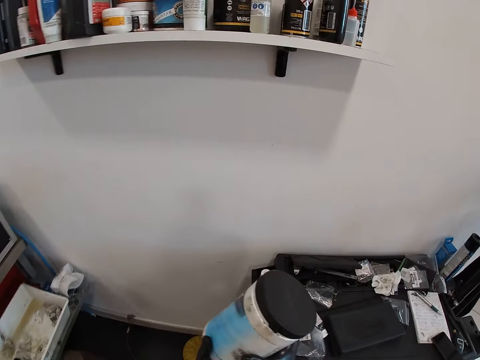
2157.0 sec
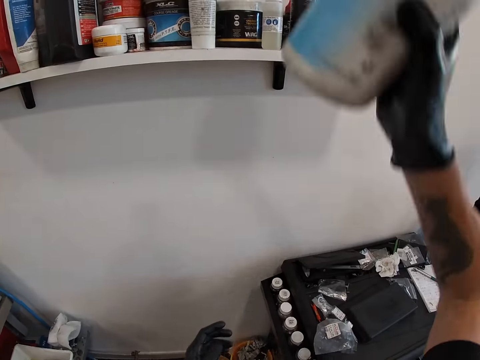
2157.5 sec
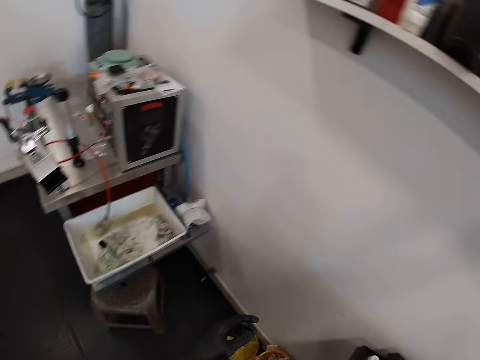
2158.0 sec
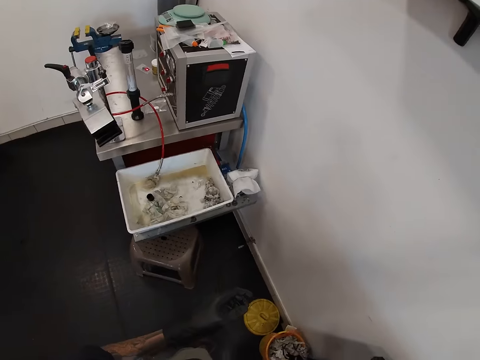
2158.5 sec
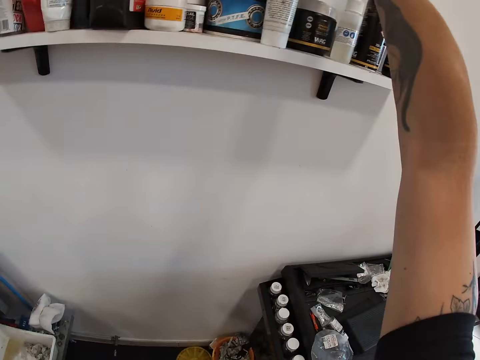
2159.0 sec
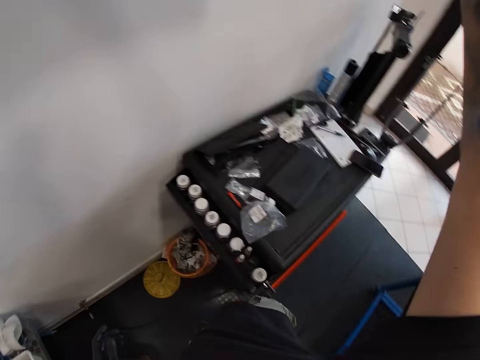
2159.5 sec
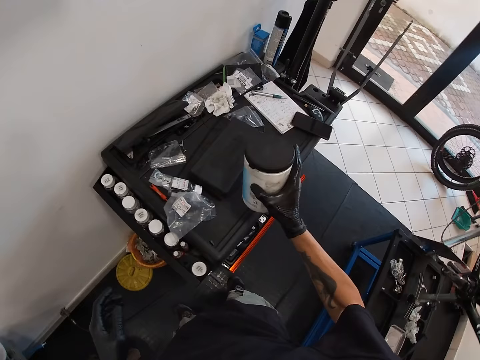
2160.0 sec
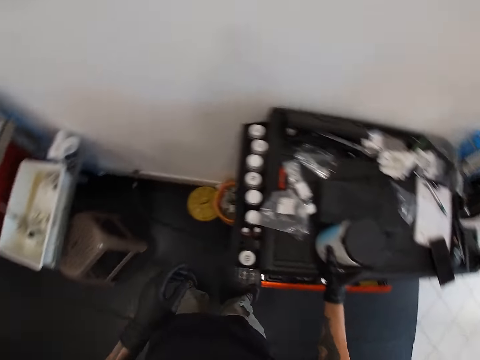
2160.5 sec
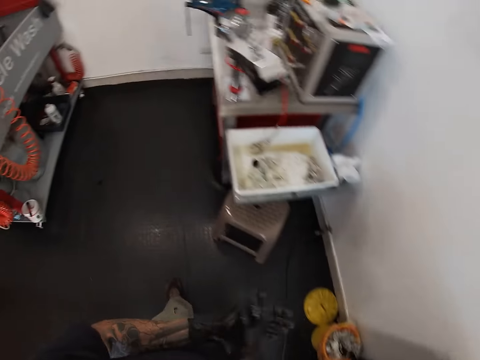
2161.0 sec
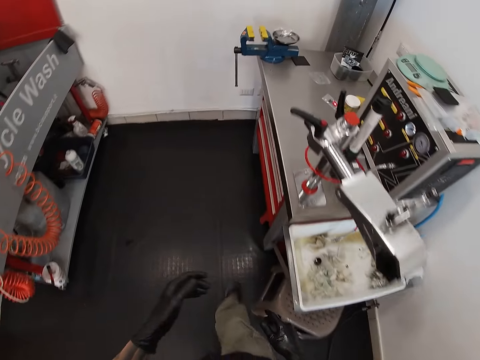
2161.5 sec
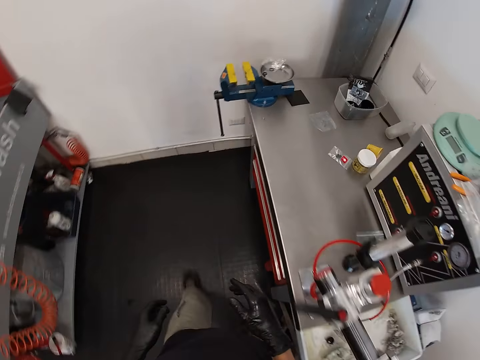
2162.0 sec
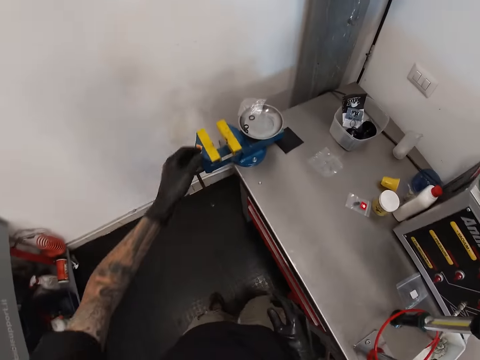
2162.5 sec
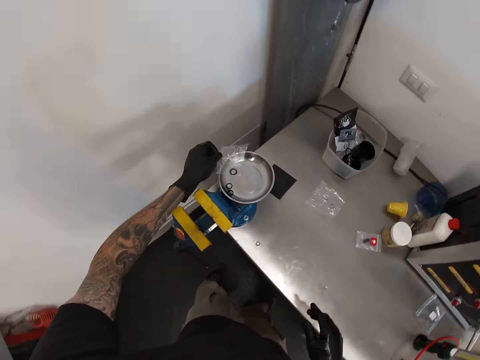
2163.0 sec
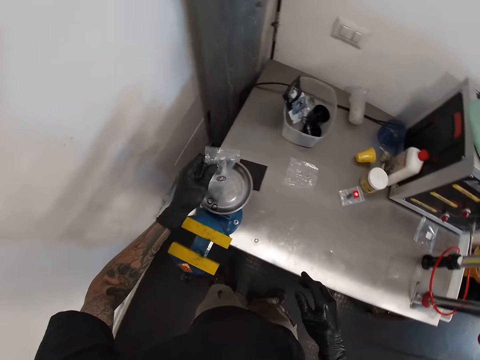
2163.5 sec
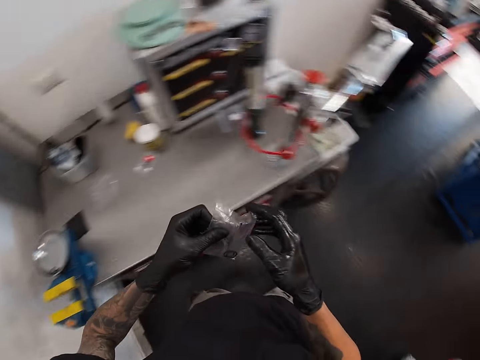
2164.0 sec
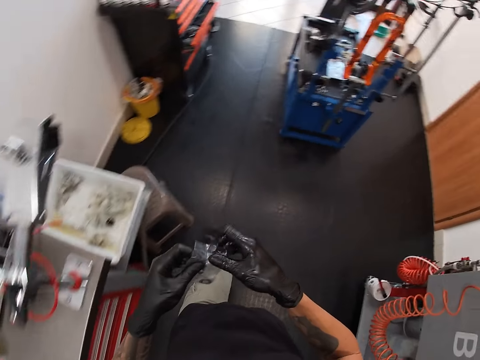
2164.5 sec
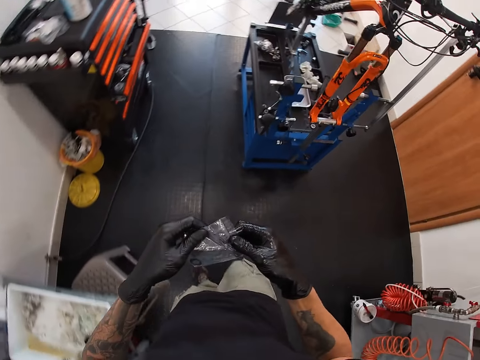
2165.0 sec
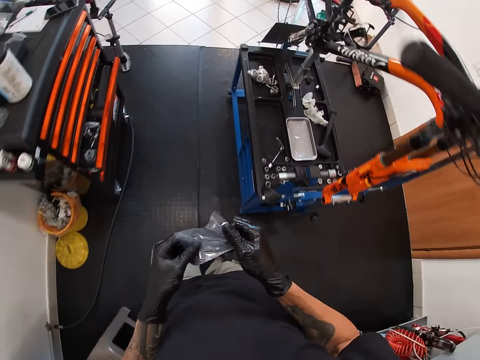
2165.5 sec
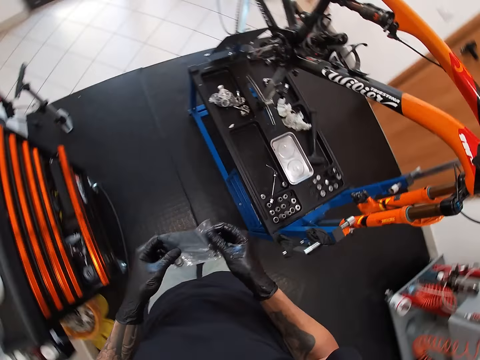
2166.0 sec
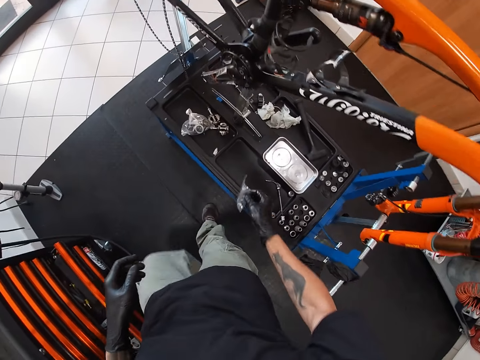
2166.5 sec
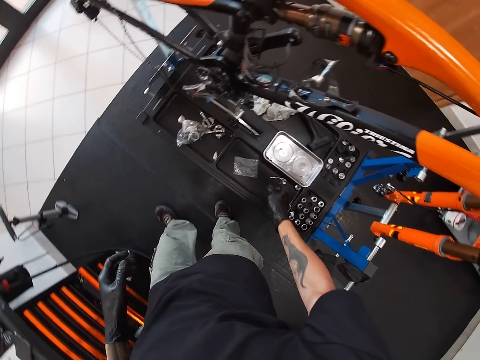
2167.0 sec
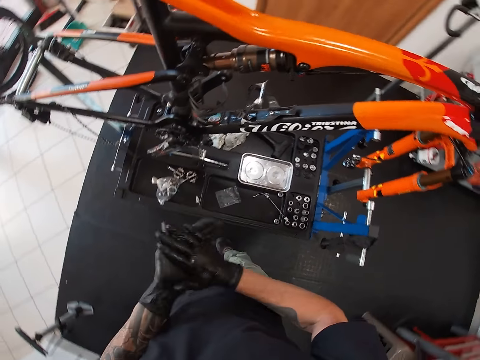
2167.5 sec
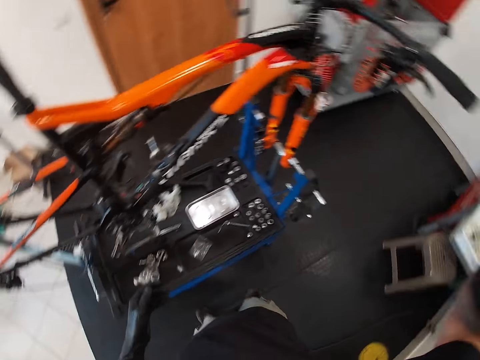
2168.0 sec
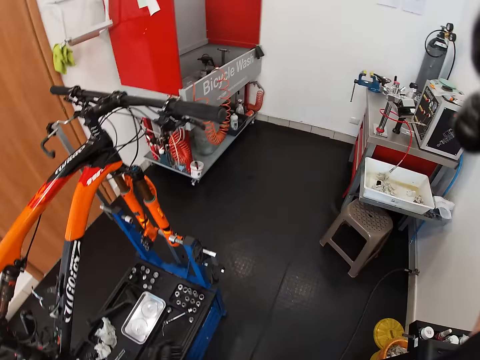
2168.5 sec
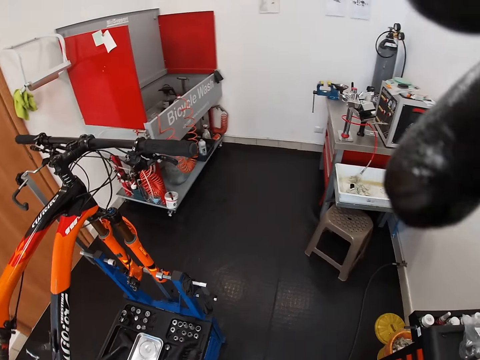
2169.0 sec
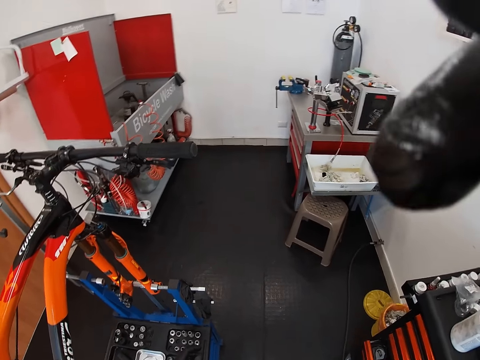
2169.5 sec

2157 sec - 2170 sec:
The camera wearer passes the container in his left hand to his right hand. He raises the container in his right hand up. He stands on the floor. He drops the container in his right hand on top of the tool drawer. He walks on the floor. He picks a nylon or paper bag from a bench vice with his left hand. He passes the nylon from his left hand to his right hand. He walks on the floor. He drops the nylon on the maintenance bench with his right hand. He stands on the floor. He cleans his hands against each other. He touches the camera on his face with his right hand. He adjusts the camera.
